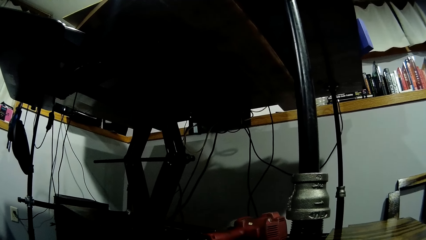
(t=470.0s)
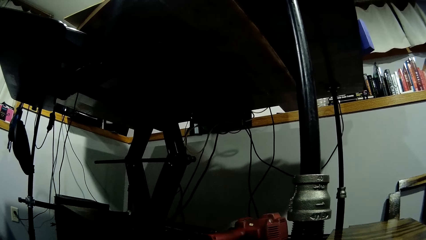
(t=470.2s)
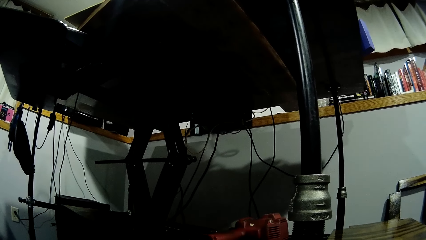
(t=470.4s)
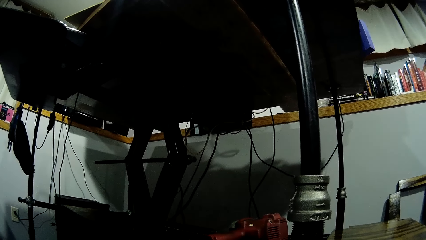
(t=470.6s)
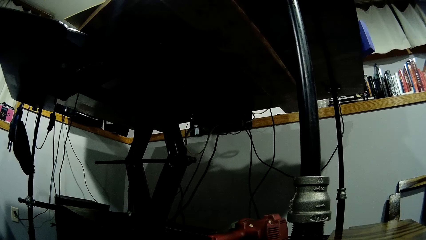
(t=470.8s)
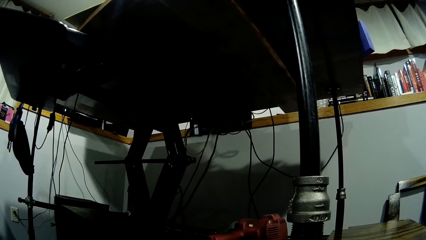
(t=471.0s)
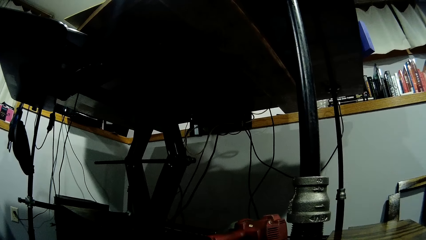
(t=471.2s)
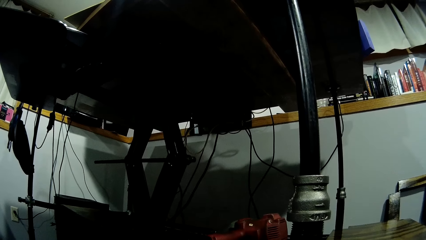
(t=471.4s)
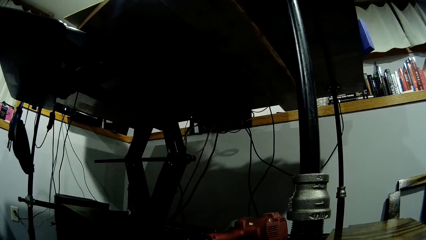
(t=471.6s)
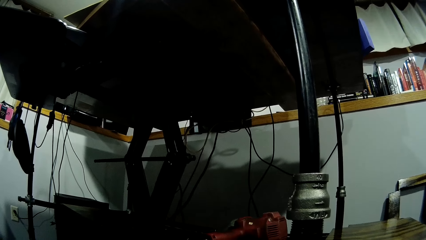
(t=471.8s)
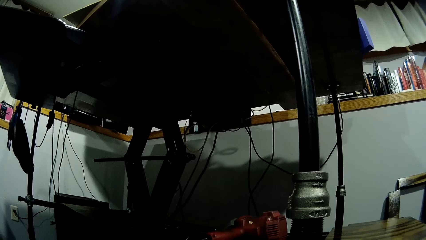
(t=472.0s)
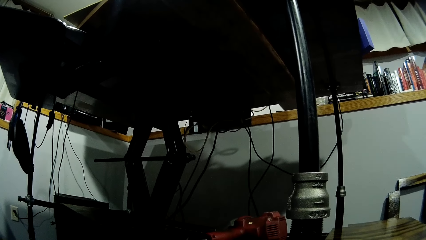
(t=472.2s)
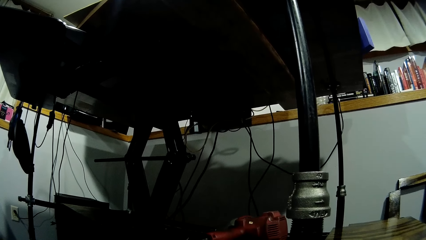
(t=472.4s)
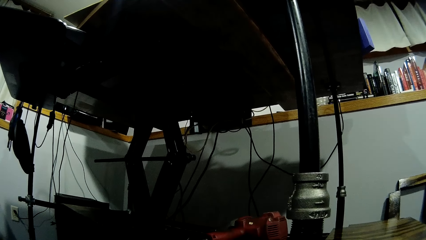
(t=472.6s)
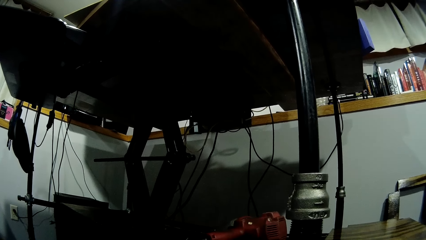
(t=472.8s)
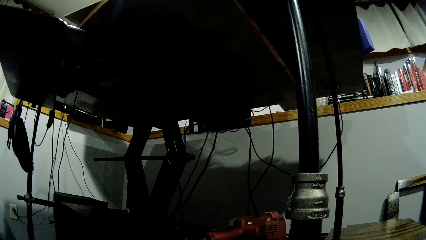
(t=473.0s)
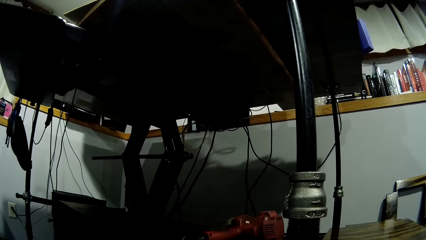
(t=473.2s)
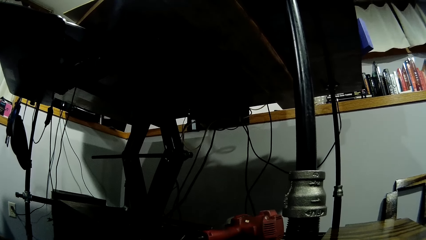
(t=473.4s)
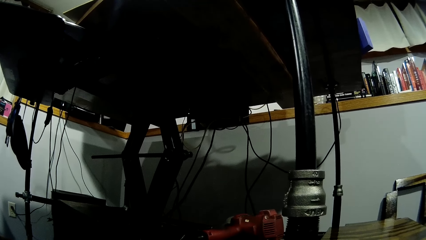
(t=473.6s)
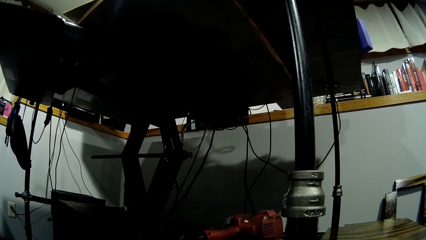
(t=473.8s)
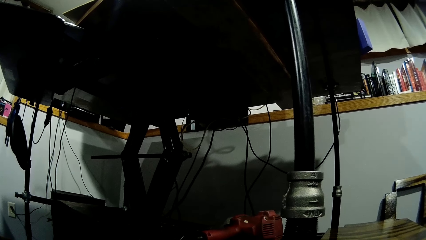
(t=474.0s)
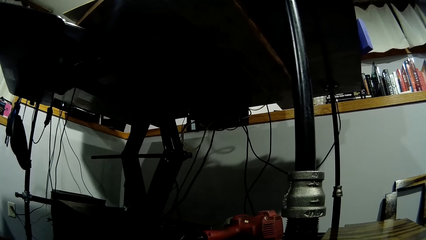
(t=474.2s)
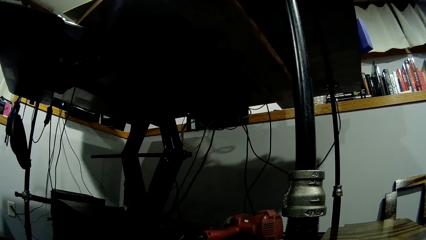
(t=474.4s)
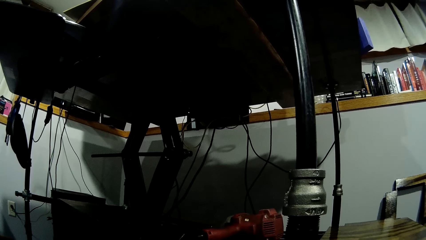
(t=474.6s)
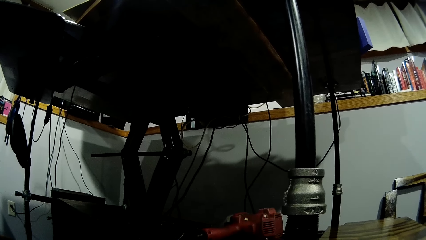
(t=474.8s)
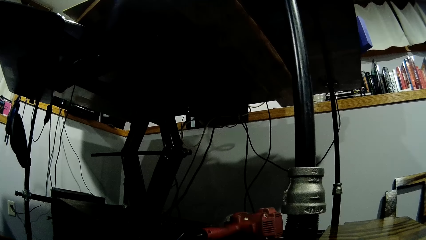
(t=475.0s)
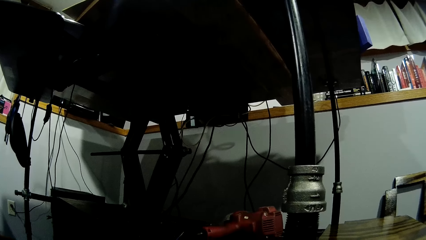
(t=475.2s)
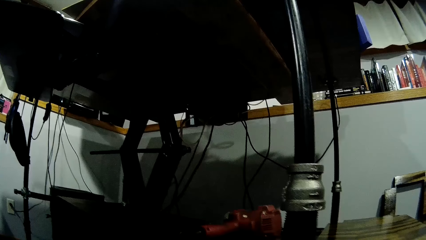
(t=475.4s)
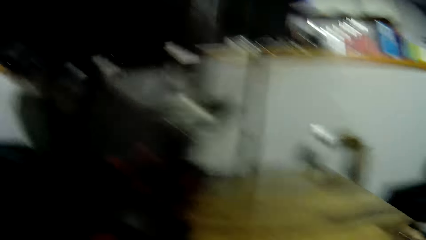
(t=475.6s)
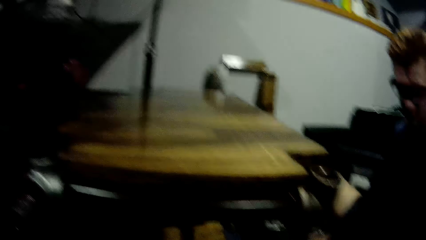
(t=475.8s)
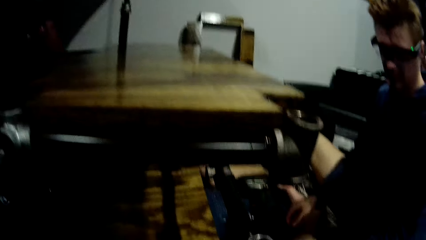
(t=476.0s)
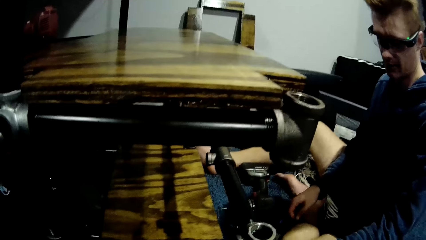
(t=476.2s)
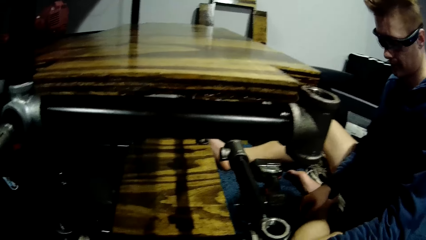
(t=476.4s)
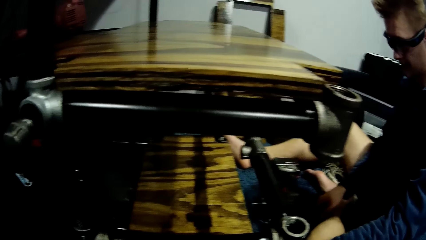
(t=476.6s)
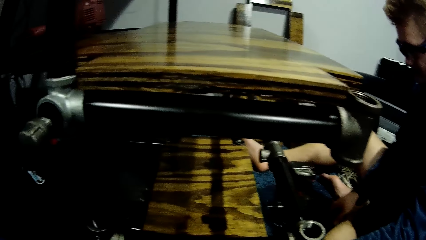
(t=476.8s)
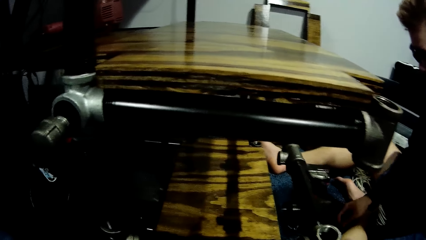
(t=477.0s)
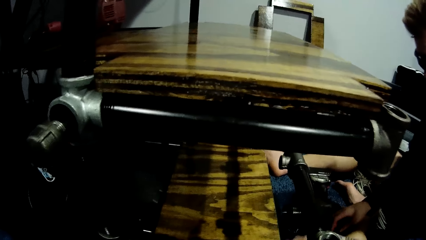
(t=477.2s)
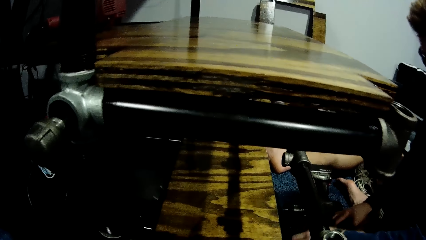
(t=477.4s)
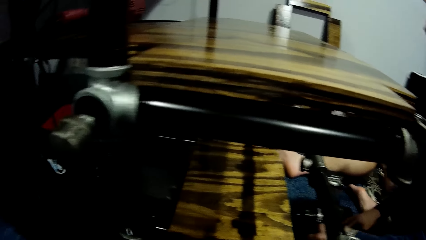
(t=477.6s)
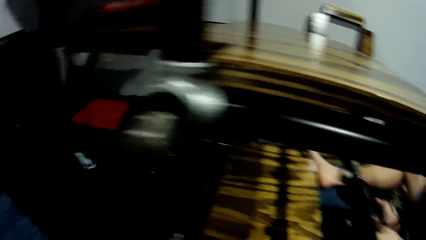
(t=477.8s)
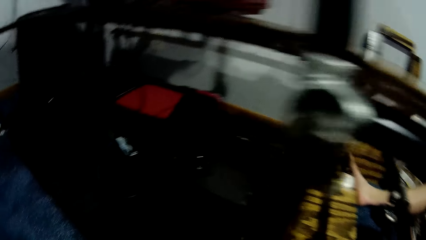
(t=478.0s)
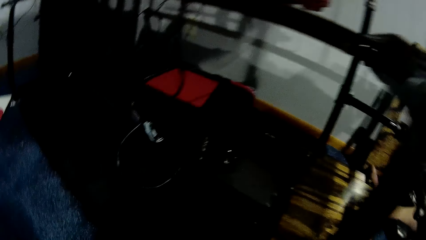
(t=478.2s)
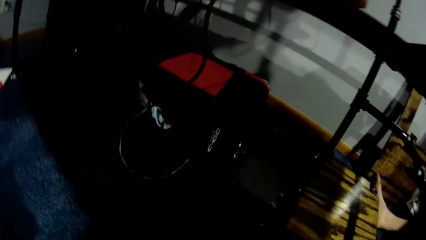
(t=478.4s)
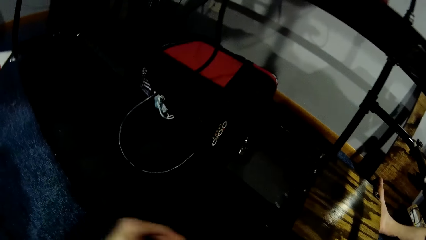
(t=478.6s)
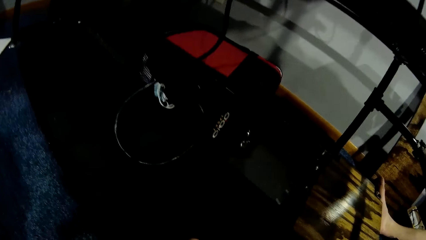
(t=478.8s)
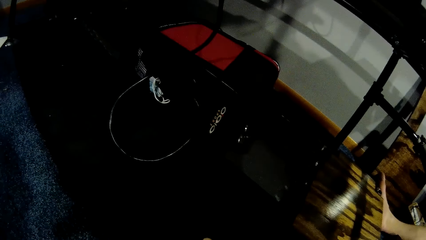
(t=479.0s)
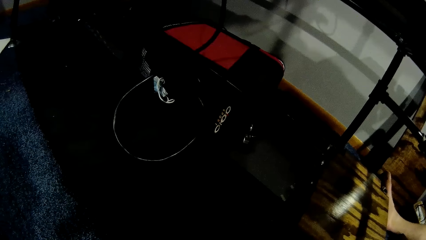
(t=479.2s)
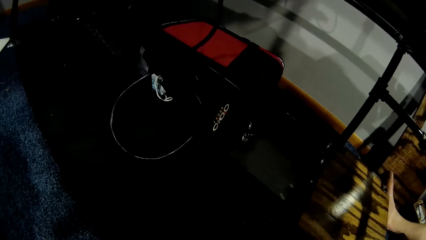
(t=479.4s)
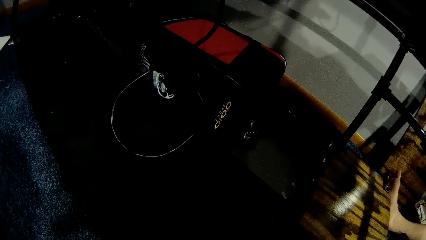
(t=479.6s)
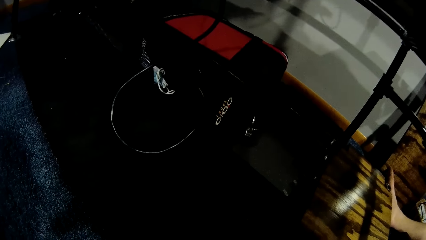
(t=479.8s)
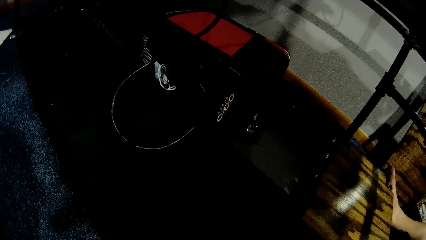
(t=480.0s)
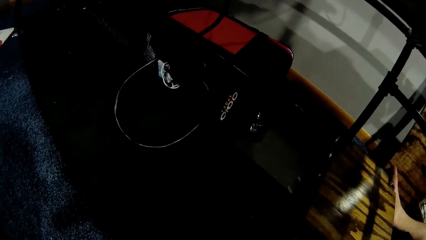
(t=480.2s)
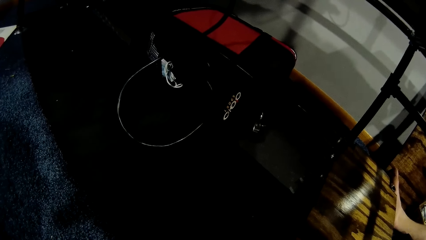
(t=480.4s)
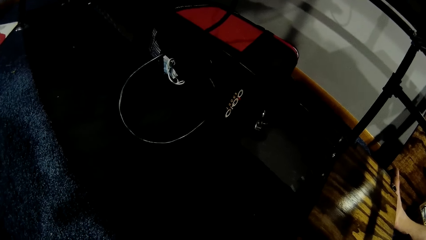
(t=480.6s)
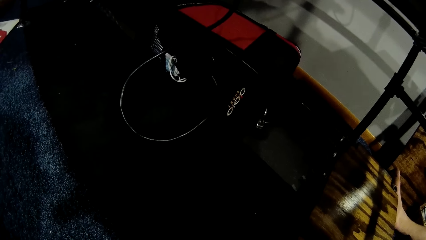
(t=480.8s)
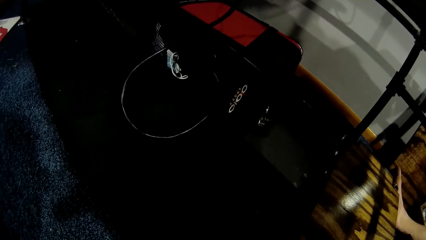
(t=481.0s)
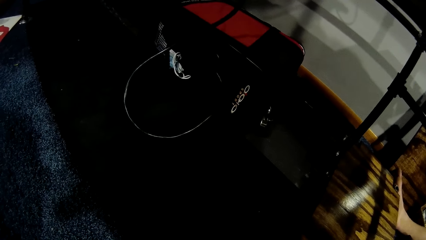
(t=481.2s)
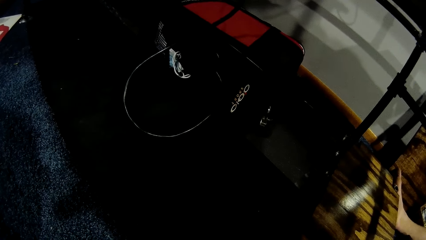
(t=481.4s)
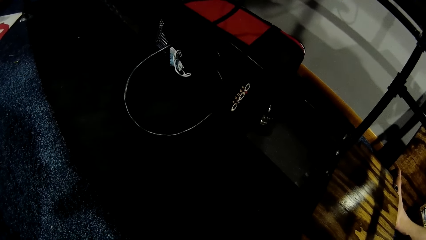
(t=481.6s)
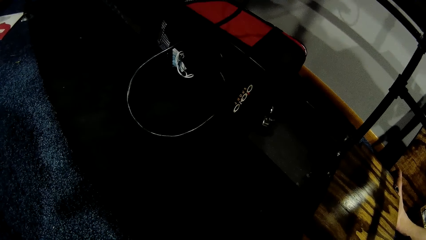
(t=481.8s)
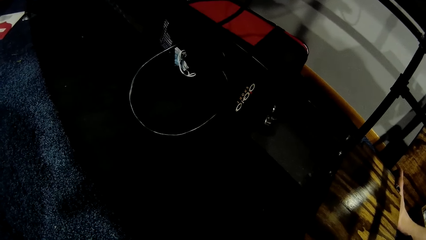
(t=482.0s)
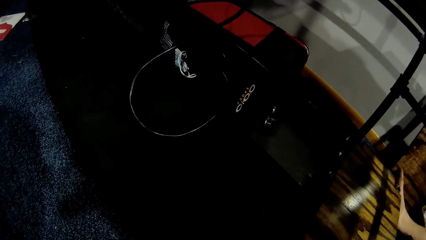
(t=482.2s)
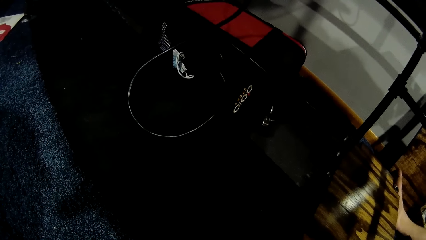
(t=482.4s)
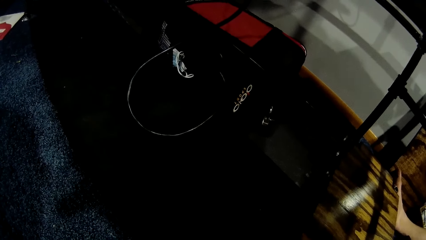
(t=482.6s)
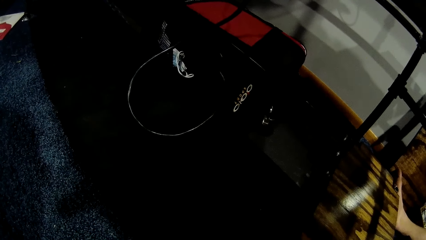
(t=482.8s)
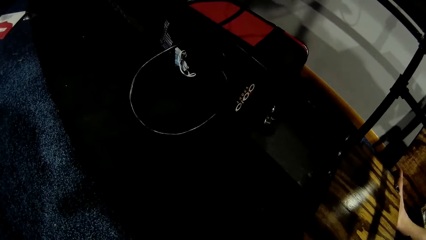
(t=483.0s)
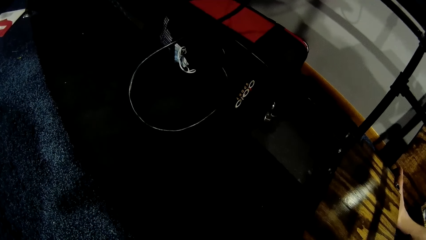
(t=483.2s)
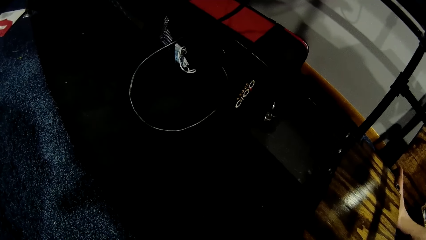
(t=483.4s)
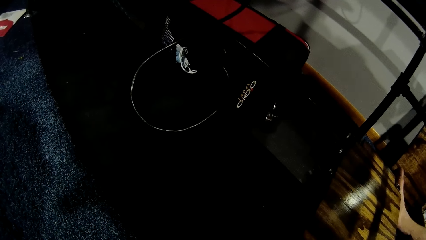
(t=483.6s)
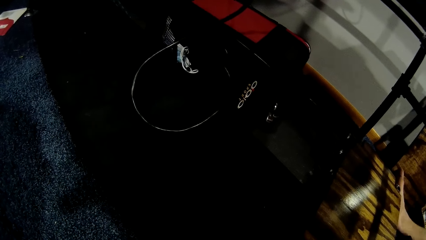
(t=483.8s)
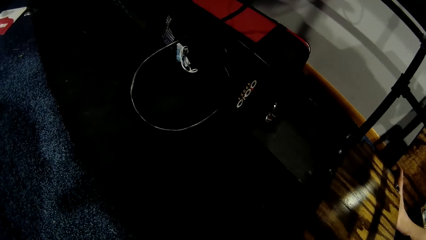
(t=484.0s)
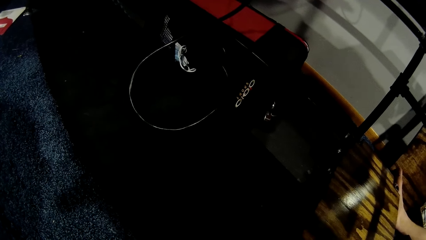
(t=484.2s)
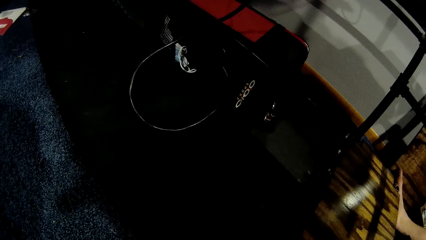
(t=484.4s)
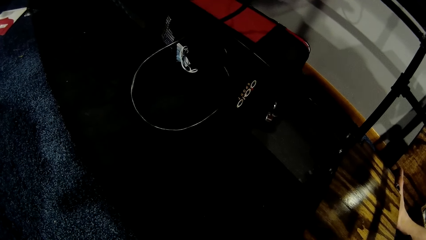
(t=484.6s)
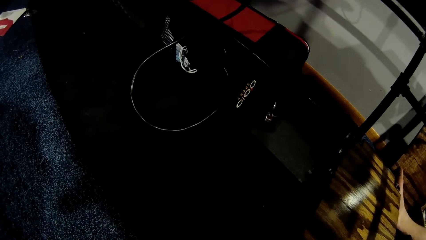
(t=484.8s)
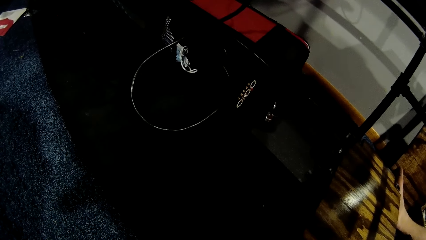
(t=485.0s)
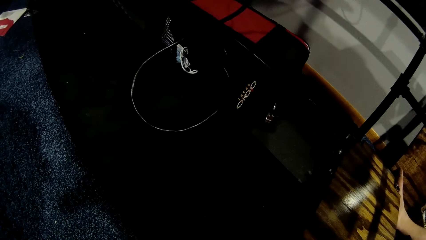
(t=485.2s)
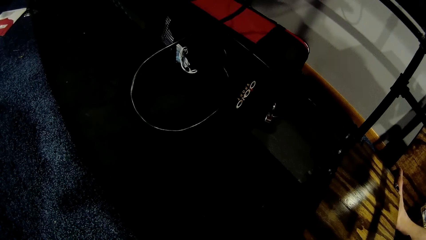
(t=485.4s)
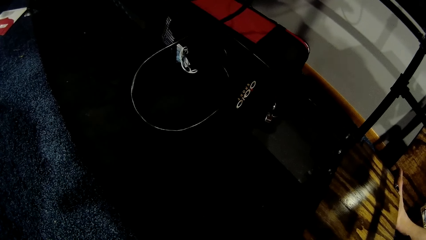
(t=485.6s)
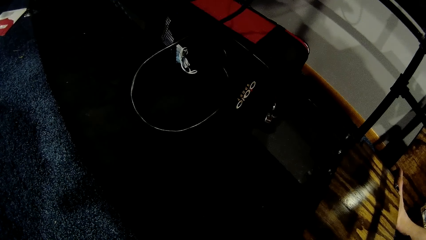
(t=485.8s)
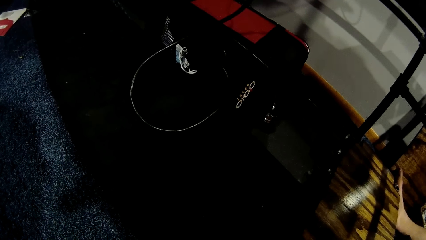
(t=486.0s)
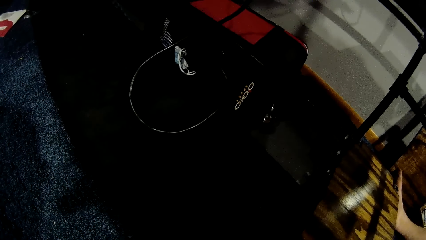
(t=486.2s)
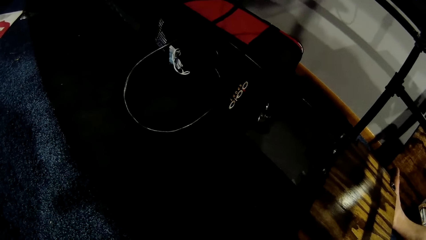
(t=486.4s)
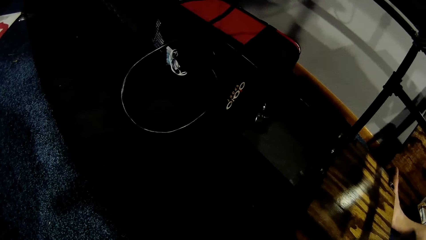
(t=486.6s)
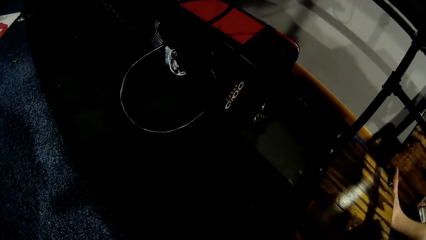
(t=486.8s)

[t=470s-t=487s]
The man looks at the shelf. He drops the plier on the floor with his left hand. The camera wearer stares at the shelf. They stare at the bag. They interact with the man.
